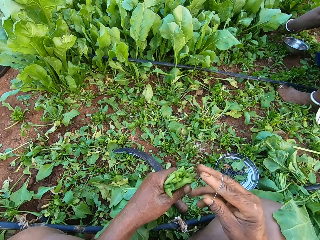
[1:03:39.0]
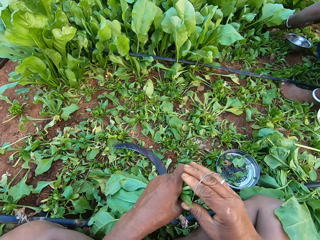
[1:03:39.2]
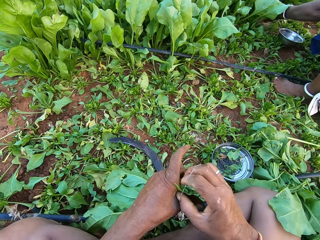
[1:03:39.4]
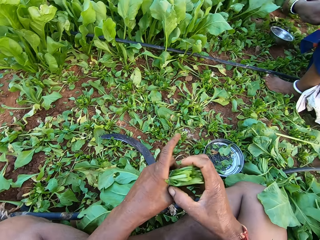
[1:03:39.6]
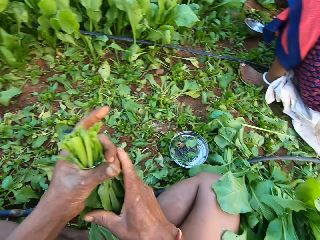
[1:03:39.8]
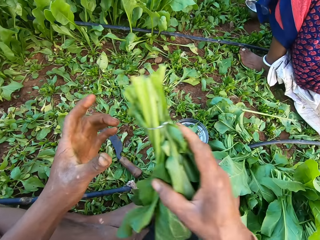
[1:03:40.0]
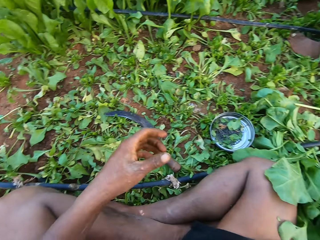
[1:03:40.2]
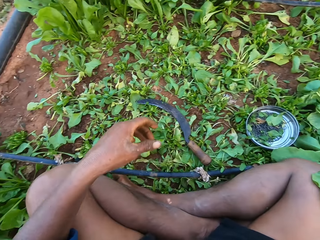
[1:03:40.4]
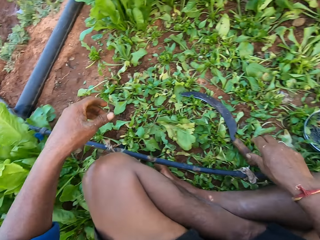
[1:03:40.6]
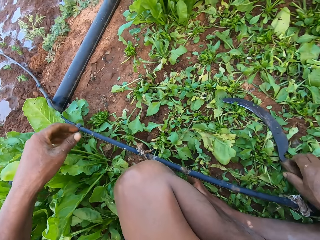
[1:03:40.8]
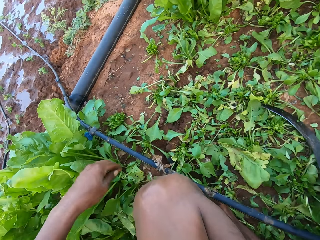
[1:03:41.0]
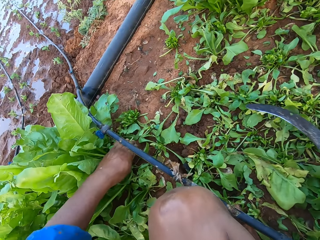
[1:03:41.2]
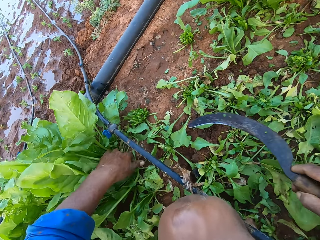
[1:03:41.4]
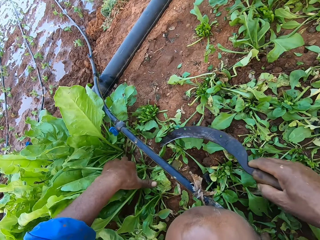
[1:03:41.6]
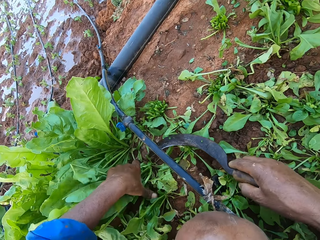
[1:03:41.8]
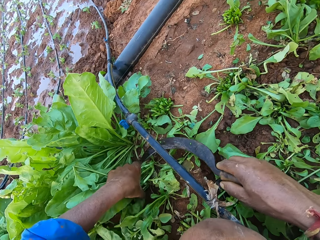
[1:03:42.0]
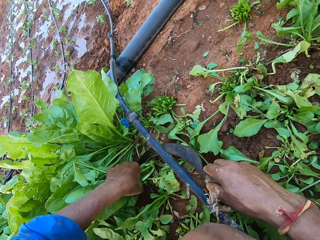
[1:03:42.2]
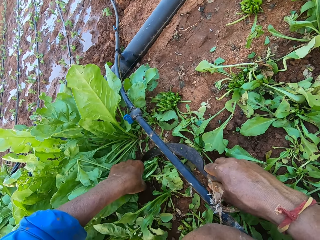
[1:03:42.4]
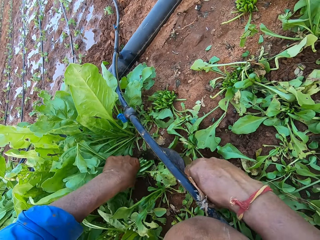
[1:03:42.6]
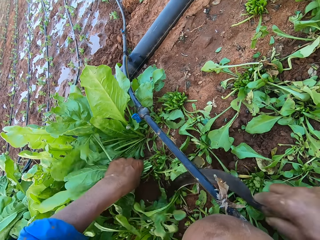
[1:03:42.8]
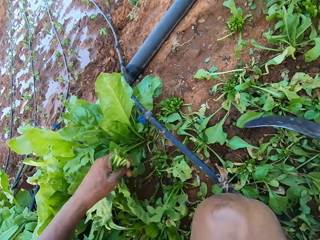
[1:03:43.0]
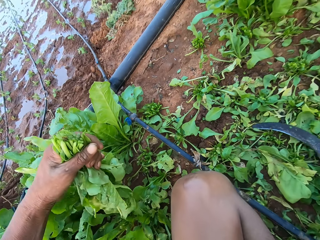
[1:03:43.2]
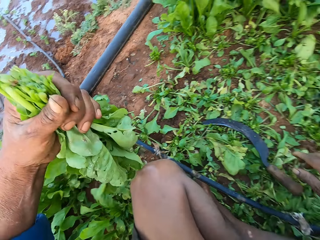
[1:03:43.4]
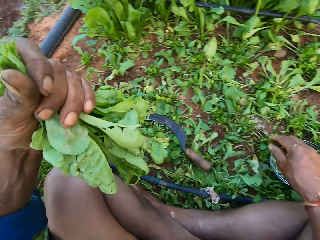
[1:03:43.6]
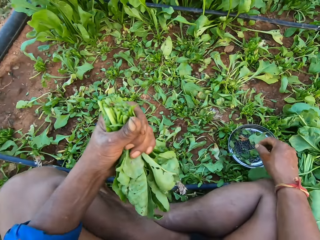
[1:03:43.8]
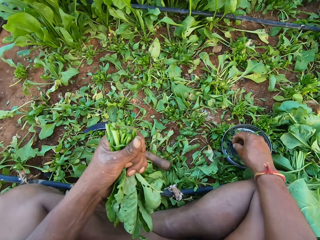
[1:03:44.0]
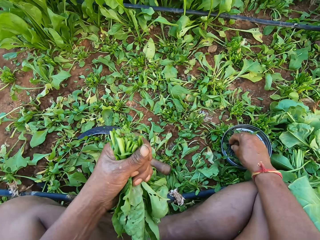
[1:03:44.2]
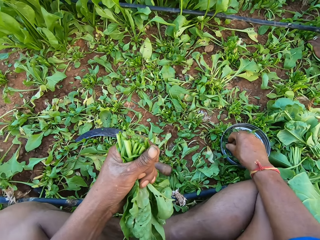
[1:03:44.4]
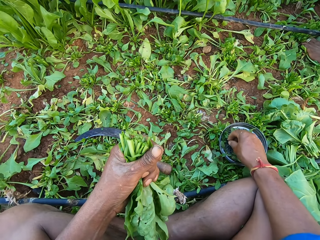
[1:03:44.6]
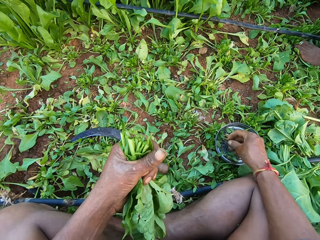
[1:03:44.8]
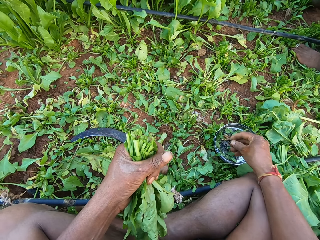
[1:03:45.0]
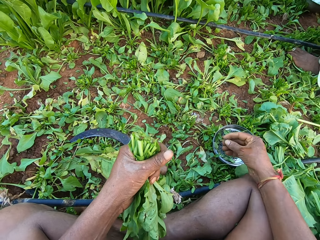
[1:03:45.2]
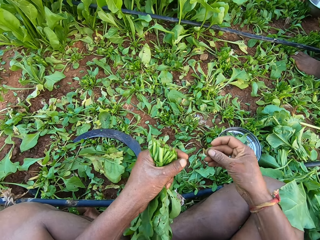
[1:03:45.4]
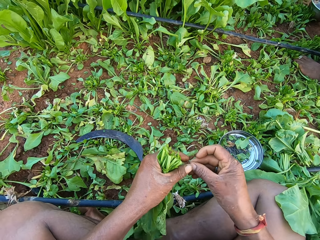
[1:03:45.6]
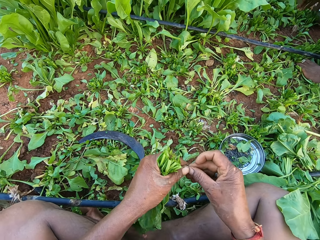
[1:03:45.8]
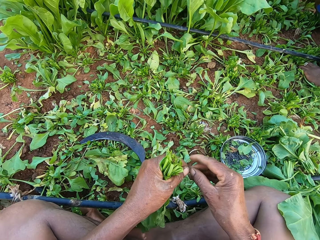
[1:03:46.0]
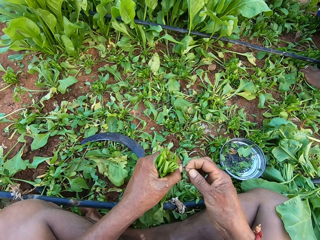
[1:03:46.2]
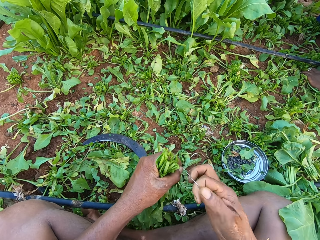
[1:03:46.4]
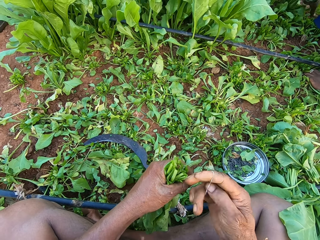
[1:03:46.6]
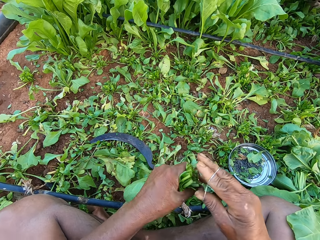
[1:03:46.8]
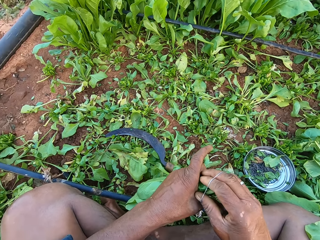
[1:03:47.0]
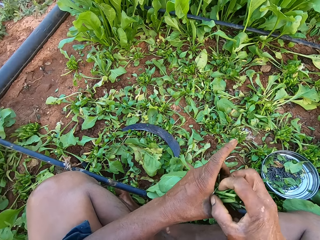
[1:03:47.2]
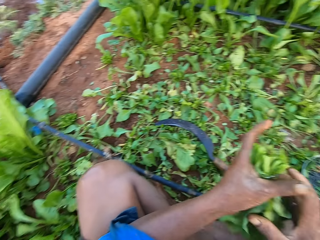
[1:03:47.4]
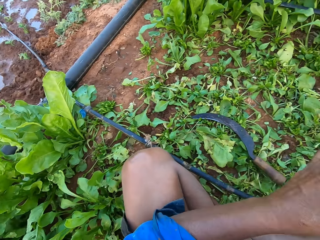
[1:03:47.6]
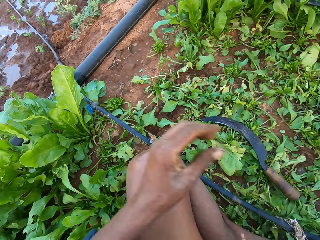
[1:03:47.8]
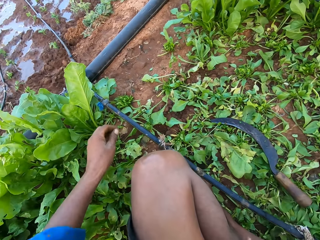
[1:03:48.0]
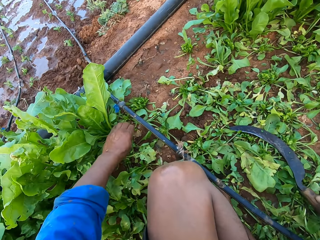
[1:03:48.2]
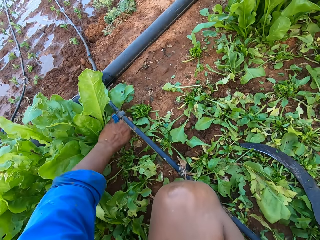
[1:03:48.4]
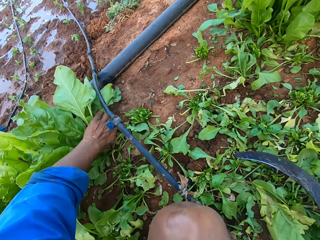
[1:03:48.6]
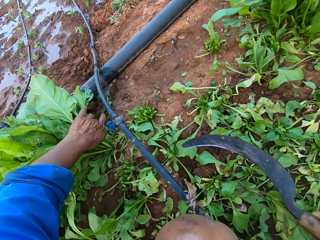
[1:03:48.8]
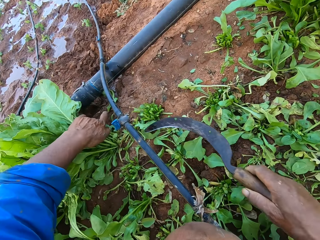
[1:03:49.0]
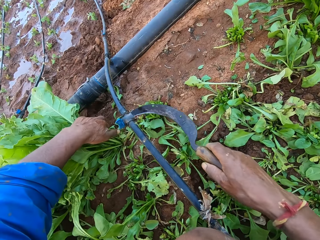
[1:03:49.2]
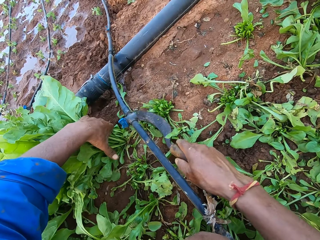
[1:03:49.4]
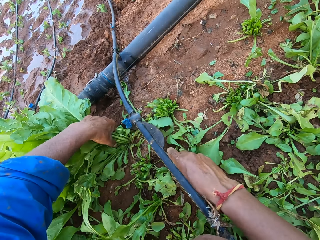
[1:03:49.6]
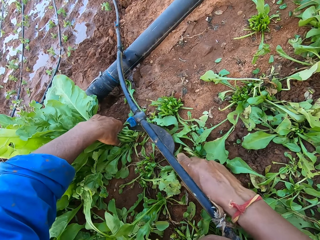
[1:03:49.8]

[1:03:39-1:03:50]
A woman holds a bunch of vegetables on the farmland with her left hand. The camera wearer ties the bunch of vegetables in his left hand with the rubber band in his right hand. He passes the bunch of vegetables from his left hand to his right hand. He drops the bunch of vegetables on the farmland with his right hand. He picks the sickle from the farmland with his right hand. He holds a bunch of vegetables on the farmland with his left hand. He cuts the bunch of vegetables with the sickle in his right hand. He drops the sickle on the farmland with his right hand. He picks a rubber band from the plate on the farmland with his right hand. He ties the bunch of vegetables in his left hand with the rubber band in his right hand. He passes the bunch of vegetables from his left hand to his right hand. He drops the vegetables. He holds a bunch of vegetables on the farmland with his left hand. He picks the sickle from the farmland with his right hand. He cuts the bunch of vegetables with the sickle in his right hand.

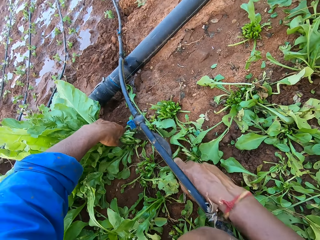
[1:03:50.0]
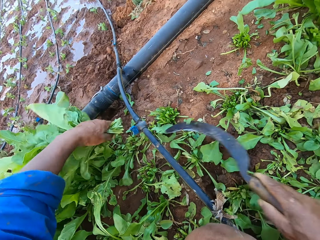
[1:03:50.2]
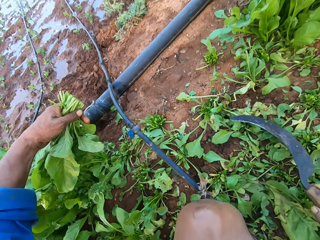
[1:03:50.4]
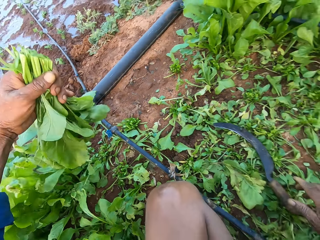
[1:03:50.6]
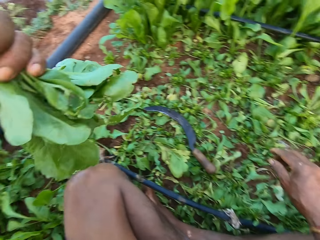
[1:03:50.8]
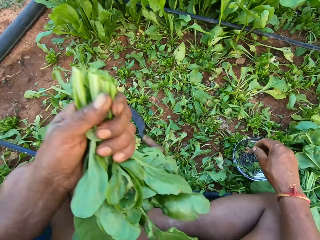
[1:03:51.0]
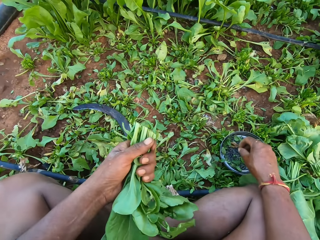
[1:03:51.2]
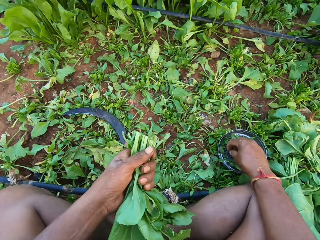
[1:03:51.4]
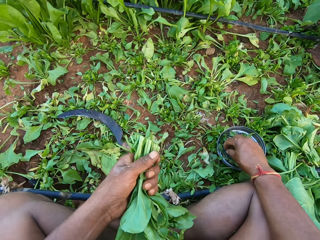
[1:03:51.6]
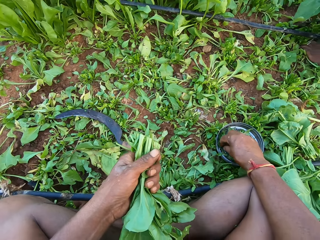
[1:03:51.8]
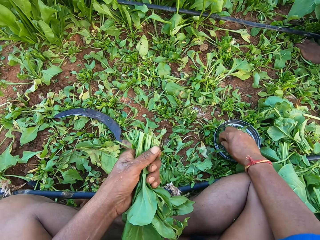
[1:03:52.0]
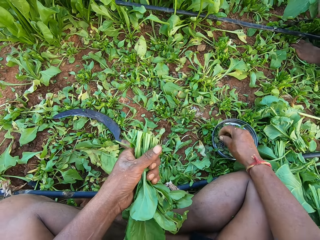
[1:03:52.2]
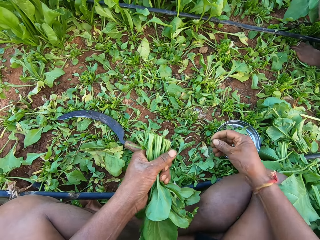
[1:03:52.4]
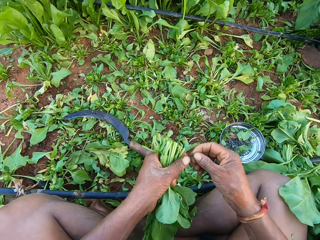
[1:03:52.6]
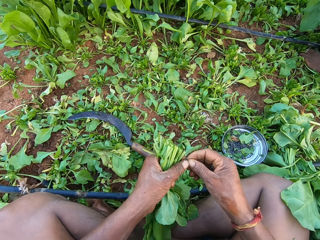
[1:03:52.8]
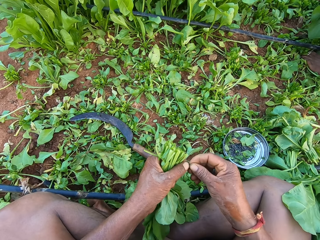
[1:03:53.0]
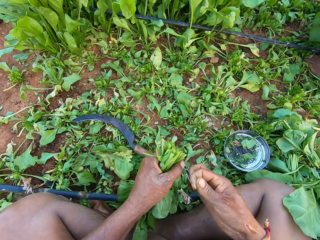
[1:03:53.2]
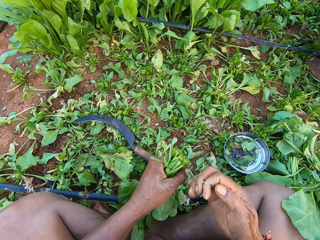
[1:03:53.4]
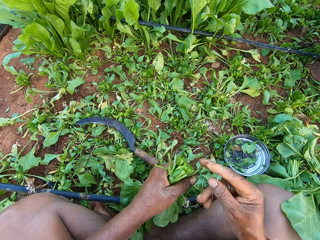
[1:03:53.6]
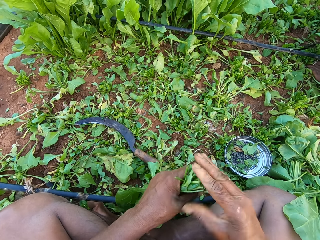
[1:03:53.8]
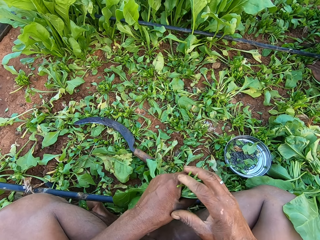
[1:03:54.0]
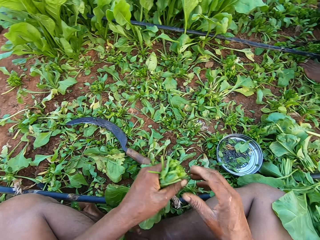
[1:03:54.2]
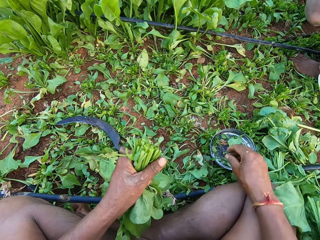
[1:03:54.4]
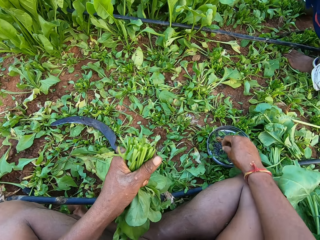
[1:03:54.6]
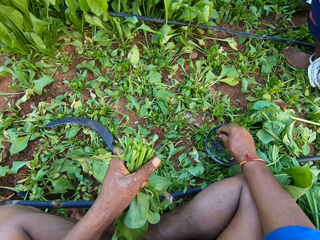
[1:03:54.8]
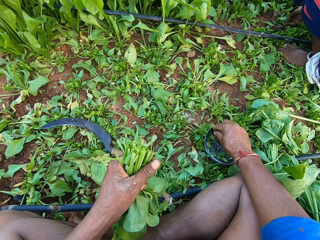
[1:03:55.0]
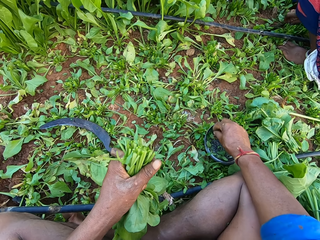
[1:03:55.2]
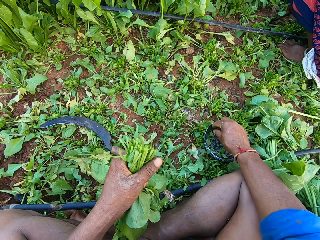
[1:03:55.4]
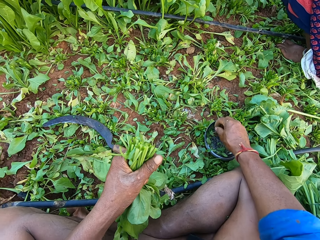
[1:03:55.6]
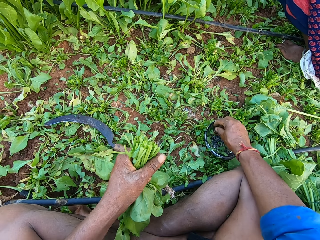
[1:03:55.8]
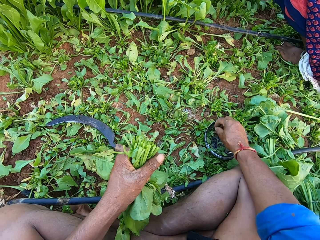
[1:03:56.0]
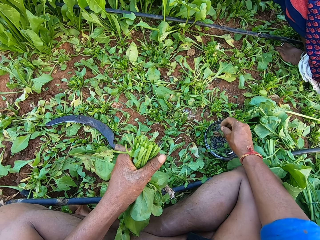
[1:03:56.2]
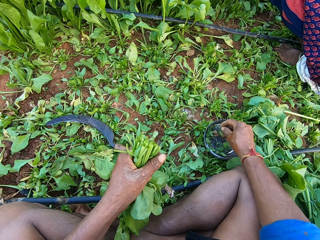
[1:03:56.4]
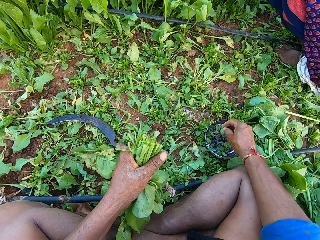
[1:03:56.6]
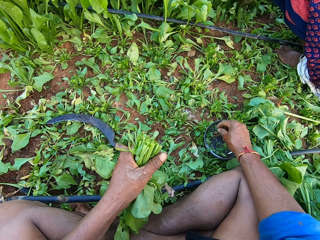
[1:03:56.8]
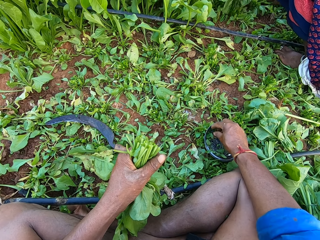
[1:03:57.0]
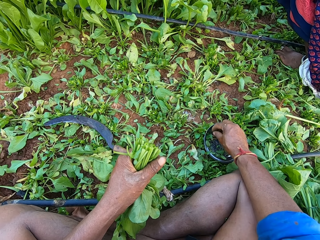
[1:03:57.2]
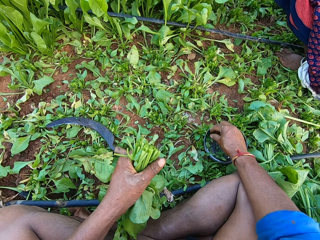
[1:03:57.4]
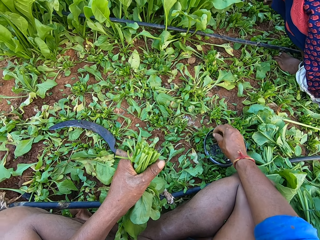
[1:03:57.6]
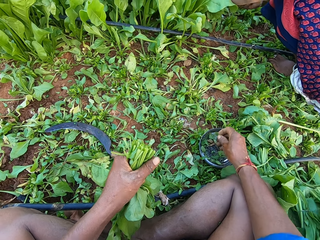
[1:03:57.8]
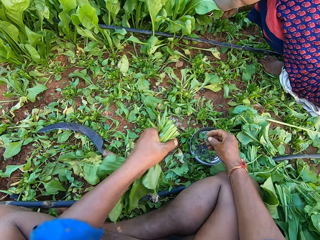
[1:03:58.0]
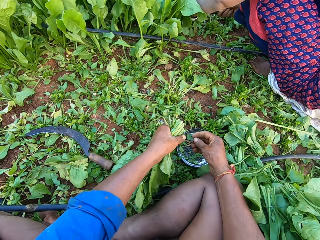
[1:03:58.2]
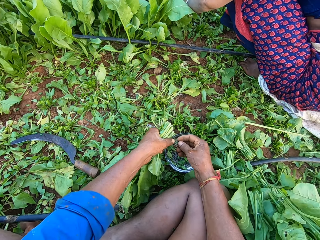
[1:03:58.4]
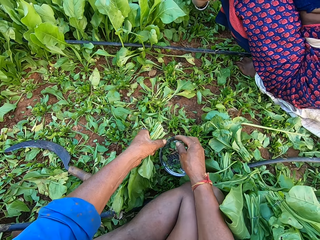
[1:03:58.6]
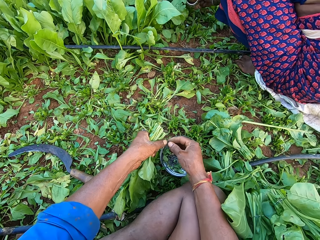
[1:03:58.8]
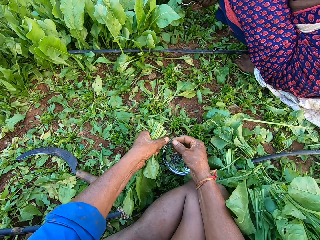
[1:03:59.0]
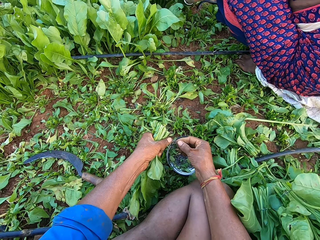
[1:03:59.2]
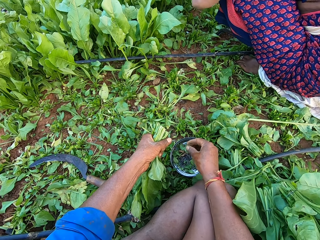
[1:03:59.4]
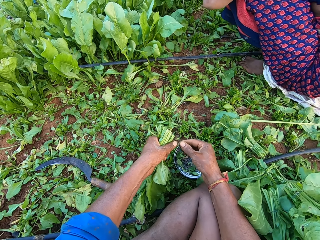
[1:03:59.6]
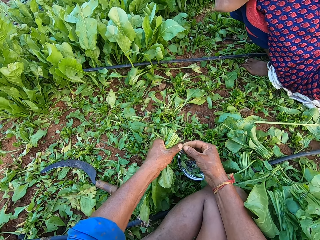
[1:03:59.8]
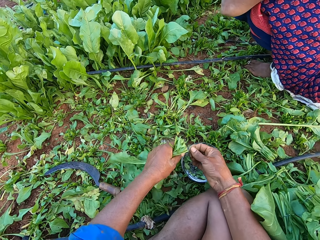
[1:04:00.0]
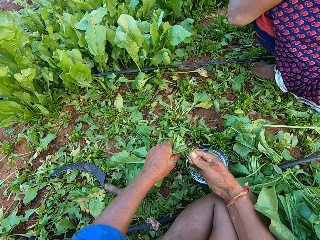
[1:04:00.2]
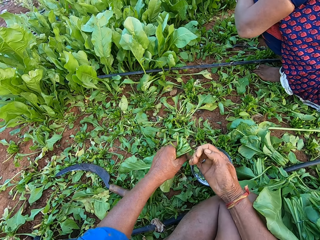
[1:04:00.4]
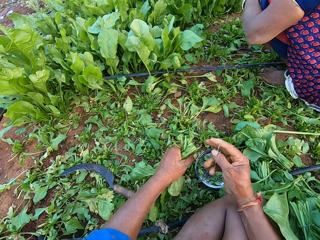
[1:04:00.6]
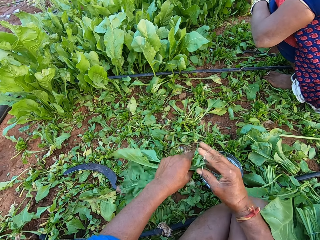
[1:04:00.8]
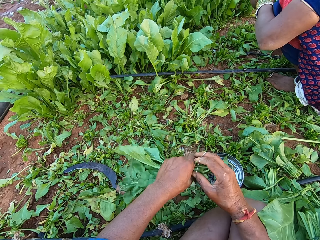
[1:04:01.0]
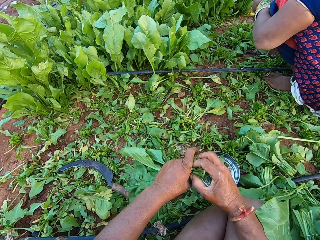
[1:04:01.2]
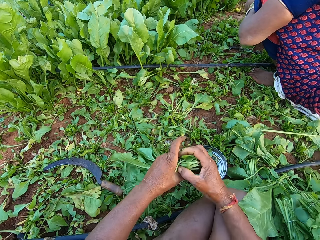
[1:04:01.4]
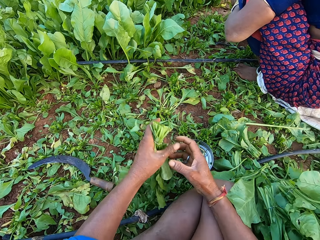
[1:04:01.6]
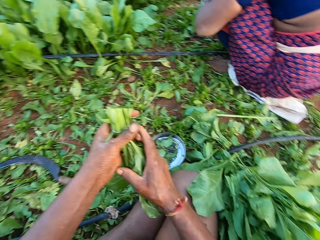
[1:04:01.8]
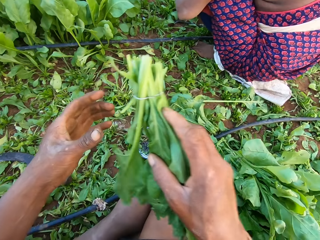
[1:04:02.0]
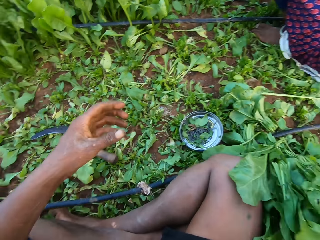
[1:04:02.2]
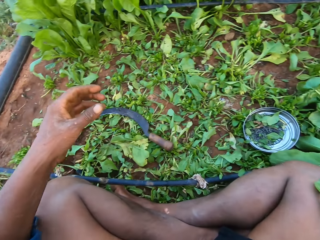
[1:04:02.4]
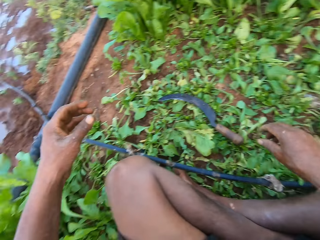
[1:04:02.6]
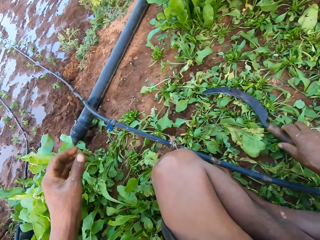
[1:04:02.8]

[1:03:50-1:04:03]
The camera wearer drops the sickle on the farmland with his right hand. He picks a rubber band from the plate on the farmland with his right hand. He ties the bunch of vegetables in his left hand with the rubber band in his right hand. He drops a rubber band. He picks a rubber band from the plate on the farmland with his right hand. He ties the bunch of vegetables in his left hand with the rubber band in his right hand. He passes the bunch of vegetables from his left hand to his right hand. He drops the bunch of vegetables on the farmland with his right hand.
